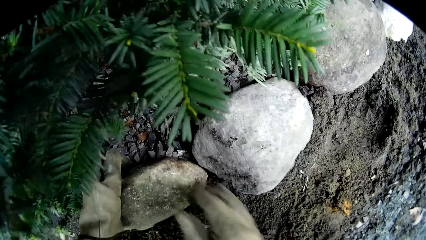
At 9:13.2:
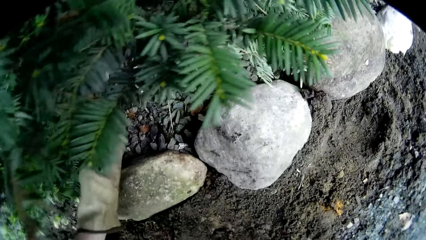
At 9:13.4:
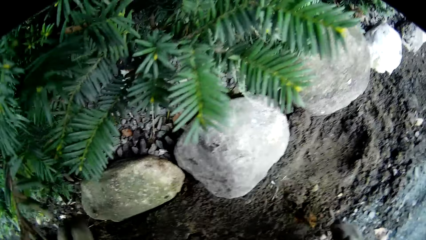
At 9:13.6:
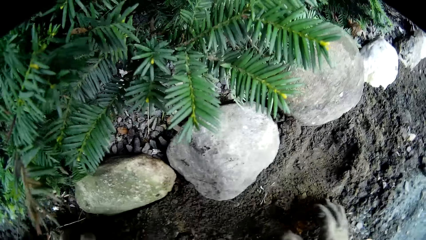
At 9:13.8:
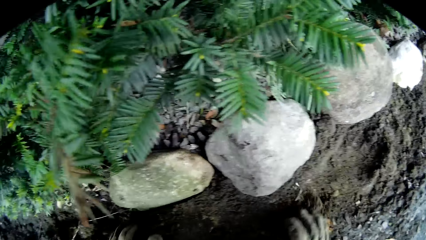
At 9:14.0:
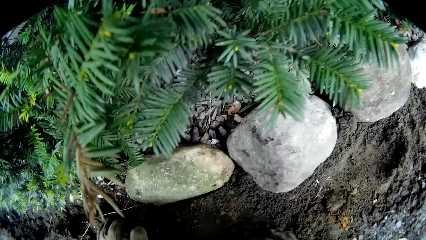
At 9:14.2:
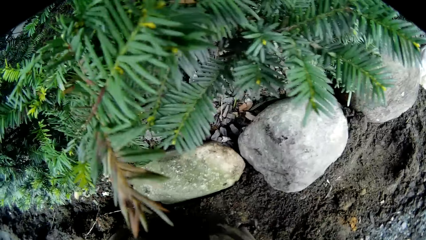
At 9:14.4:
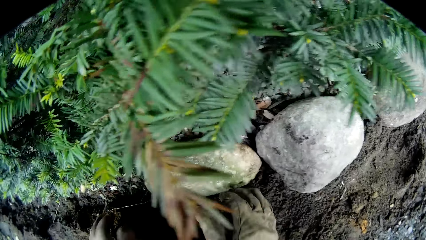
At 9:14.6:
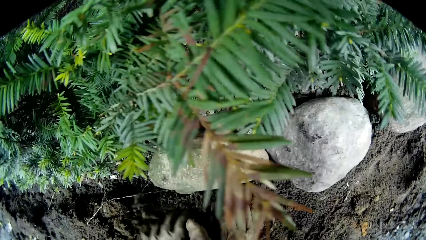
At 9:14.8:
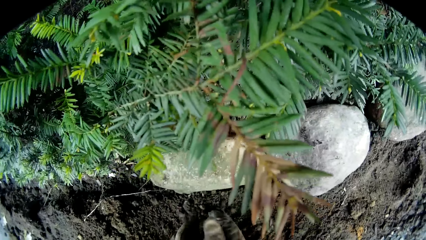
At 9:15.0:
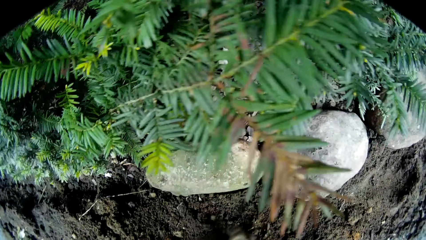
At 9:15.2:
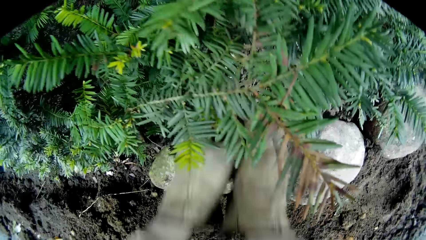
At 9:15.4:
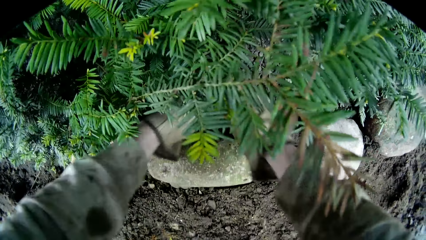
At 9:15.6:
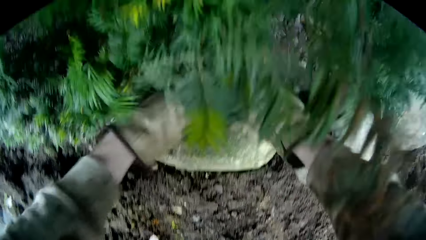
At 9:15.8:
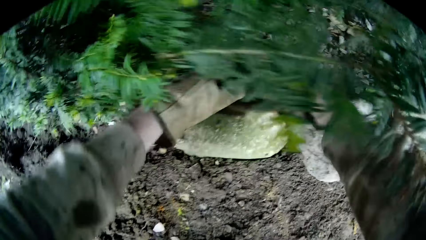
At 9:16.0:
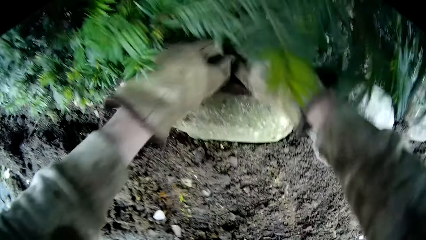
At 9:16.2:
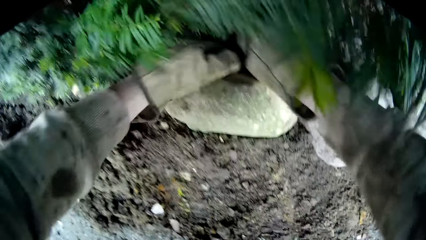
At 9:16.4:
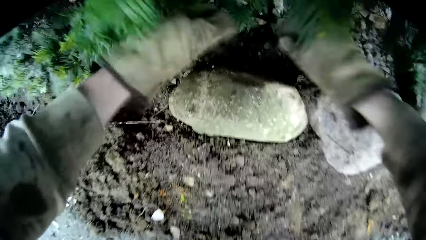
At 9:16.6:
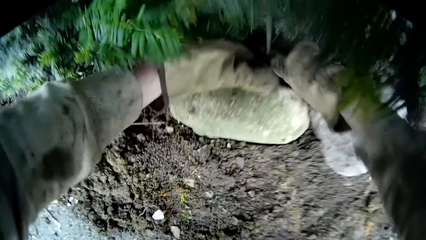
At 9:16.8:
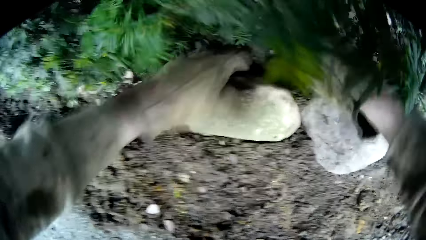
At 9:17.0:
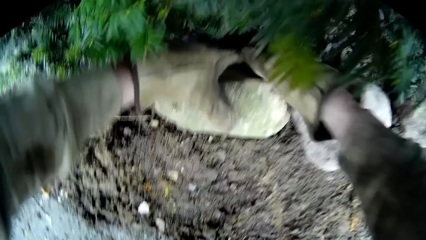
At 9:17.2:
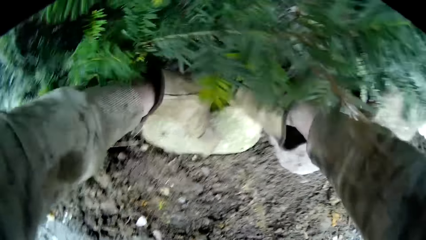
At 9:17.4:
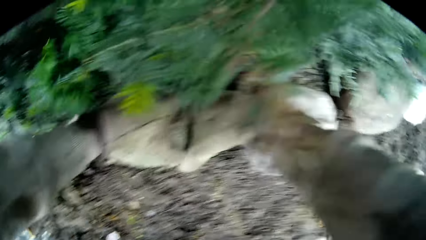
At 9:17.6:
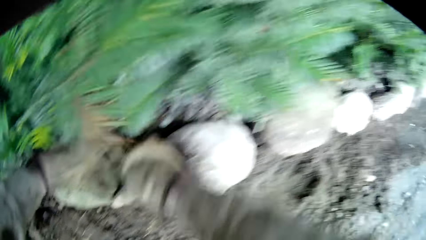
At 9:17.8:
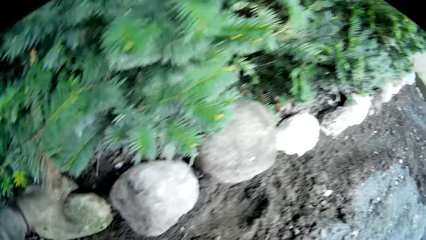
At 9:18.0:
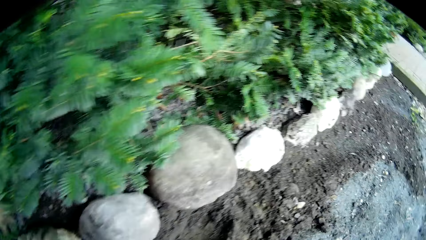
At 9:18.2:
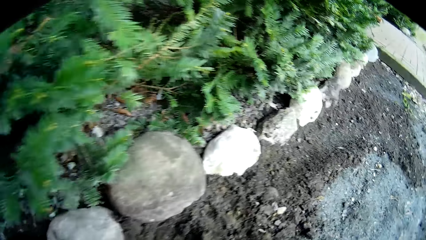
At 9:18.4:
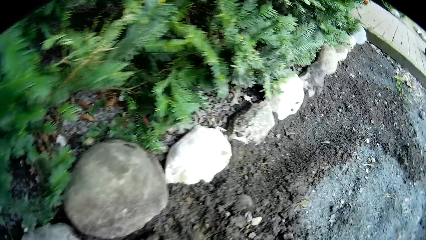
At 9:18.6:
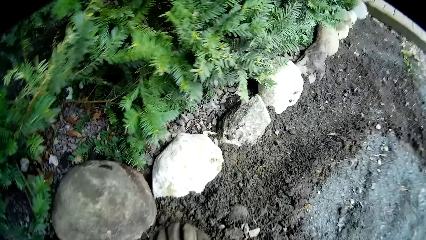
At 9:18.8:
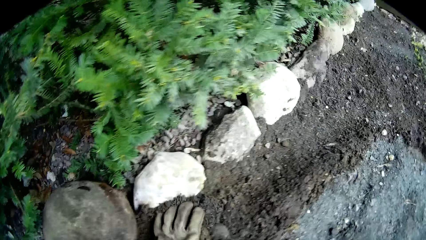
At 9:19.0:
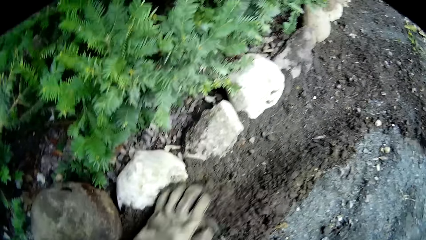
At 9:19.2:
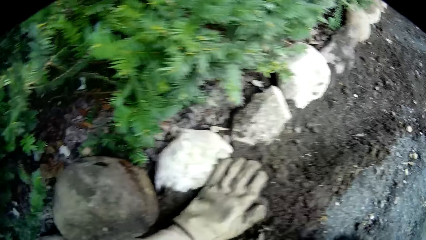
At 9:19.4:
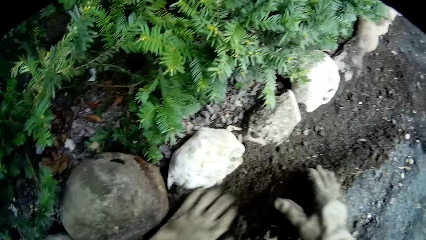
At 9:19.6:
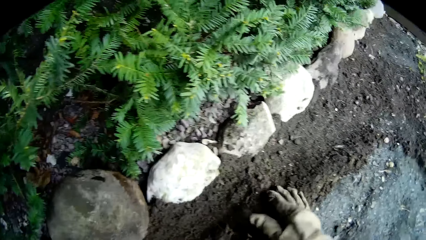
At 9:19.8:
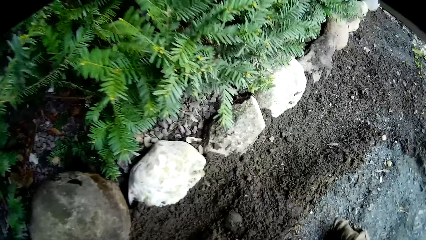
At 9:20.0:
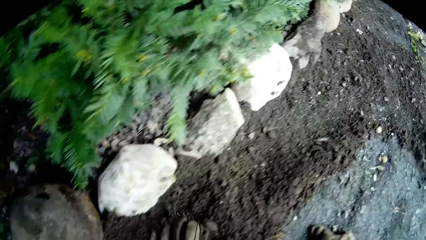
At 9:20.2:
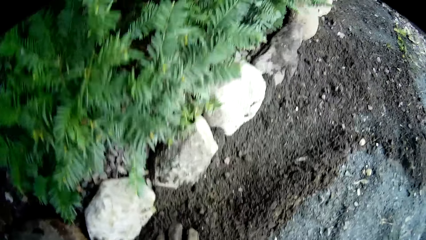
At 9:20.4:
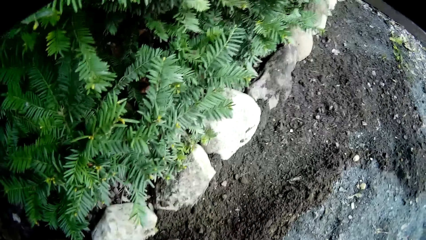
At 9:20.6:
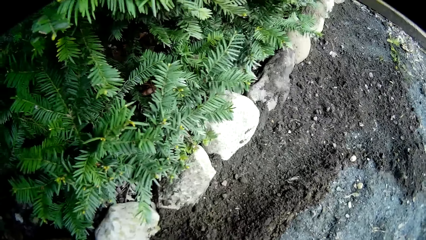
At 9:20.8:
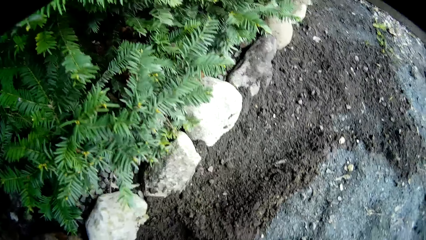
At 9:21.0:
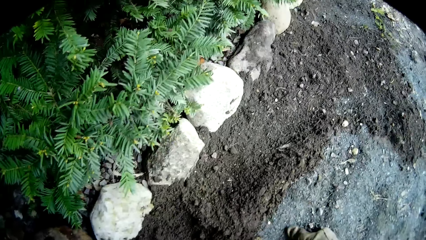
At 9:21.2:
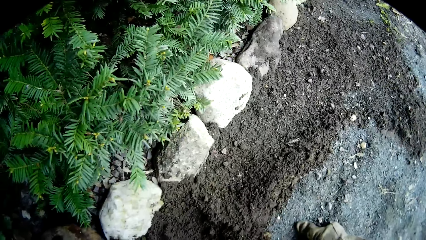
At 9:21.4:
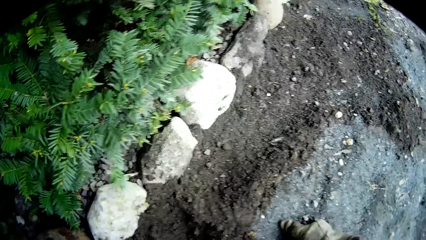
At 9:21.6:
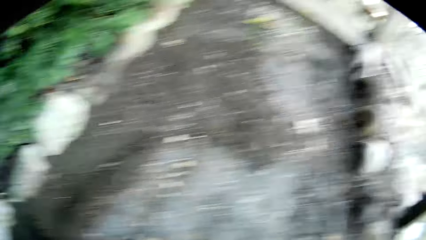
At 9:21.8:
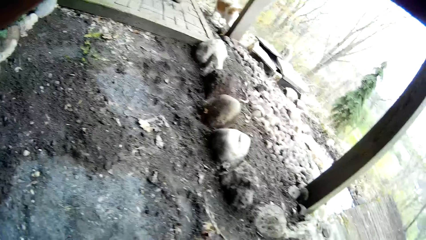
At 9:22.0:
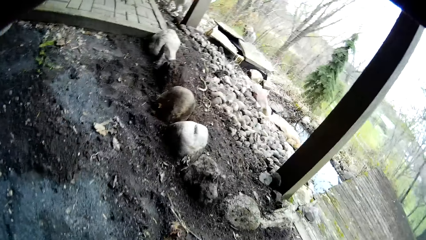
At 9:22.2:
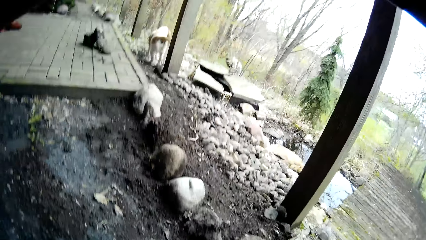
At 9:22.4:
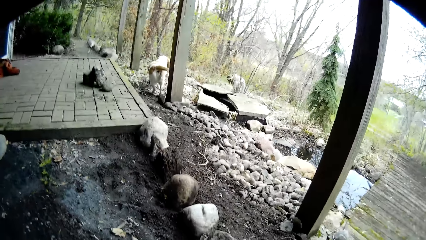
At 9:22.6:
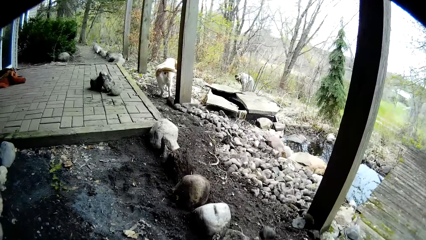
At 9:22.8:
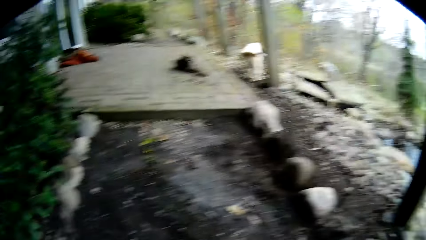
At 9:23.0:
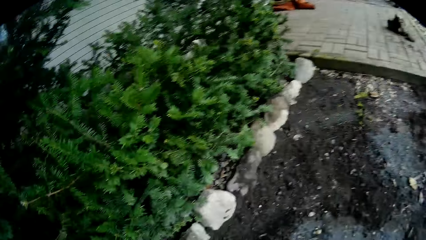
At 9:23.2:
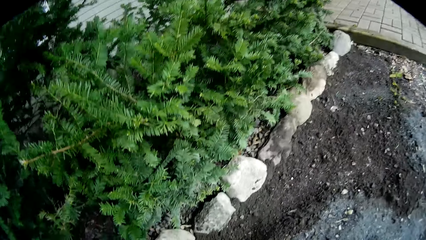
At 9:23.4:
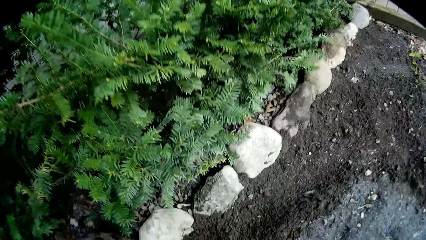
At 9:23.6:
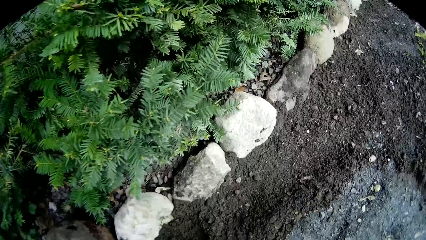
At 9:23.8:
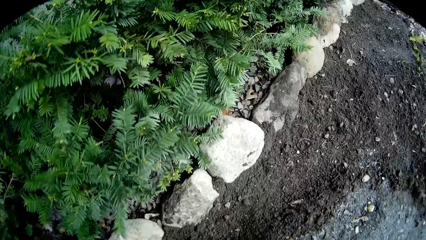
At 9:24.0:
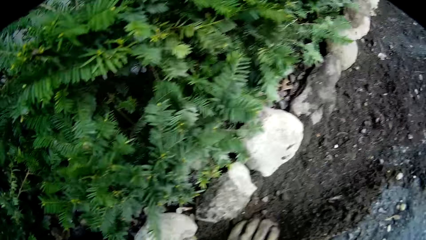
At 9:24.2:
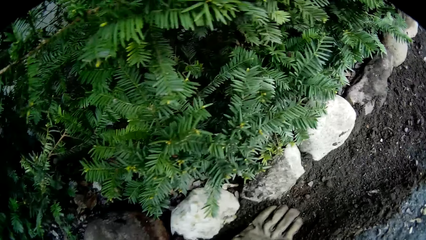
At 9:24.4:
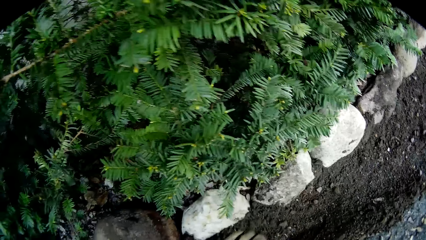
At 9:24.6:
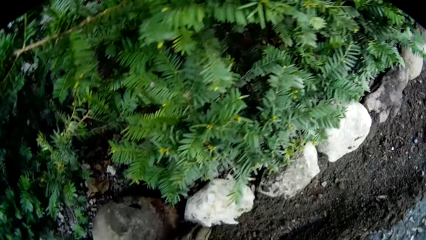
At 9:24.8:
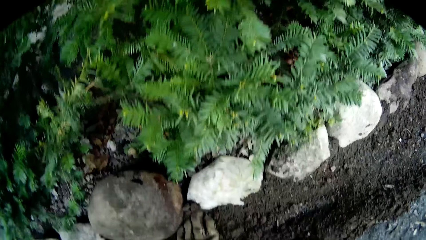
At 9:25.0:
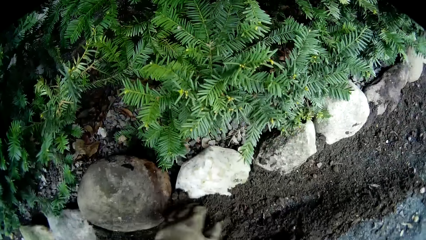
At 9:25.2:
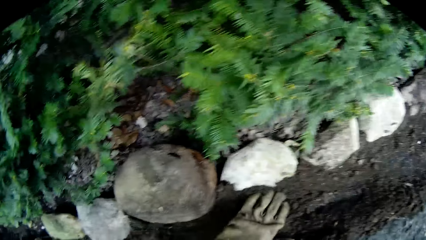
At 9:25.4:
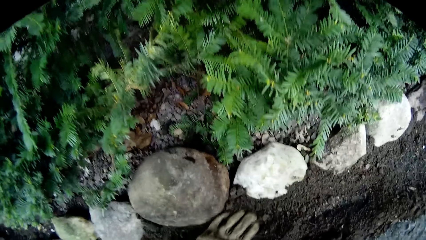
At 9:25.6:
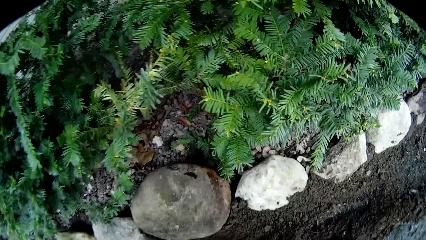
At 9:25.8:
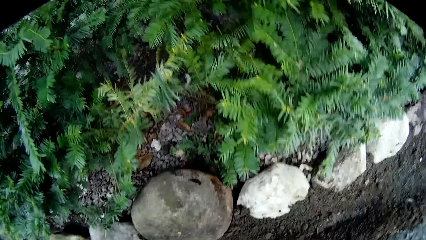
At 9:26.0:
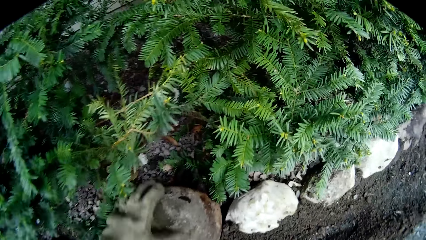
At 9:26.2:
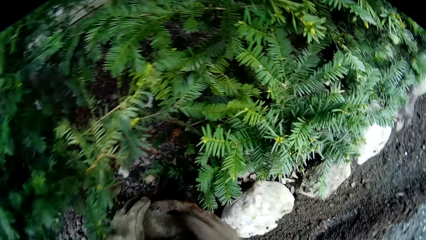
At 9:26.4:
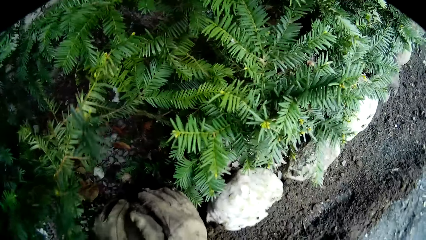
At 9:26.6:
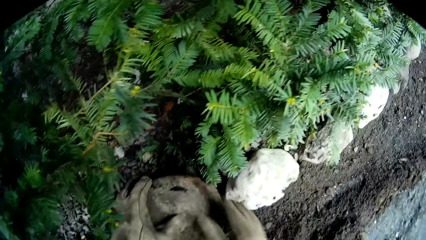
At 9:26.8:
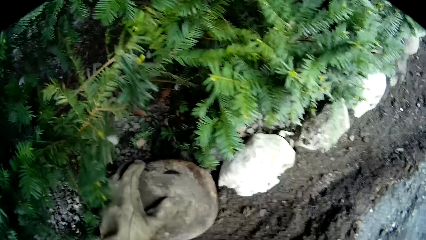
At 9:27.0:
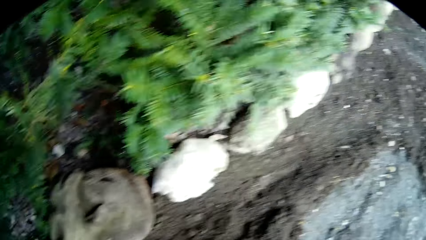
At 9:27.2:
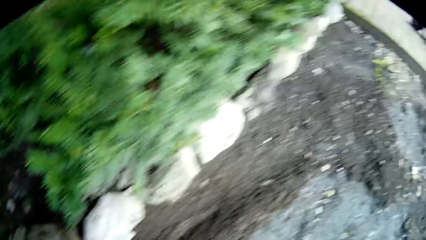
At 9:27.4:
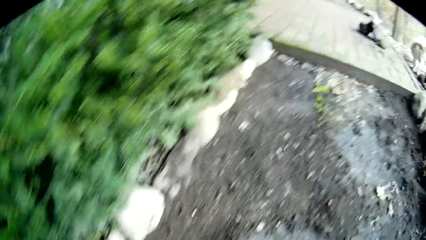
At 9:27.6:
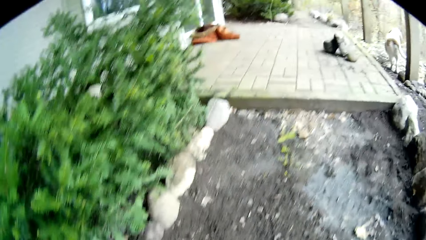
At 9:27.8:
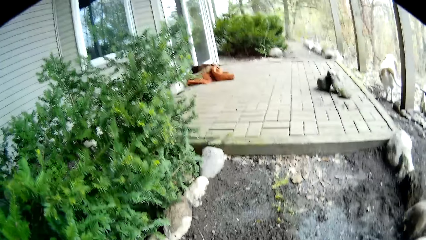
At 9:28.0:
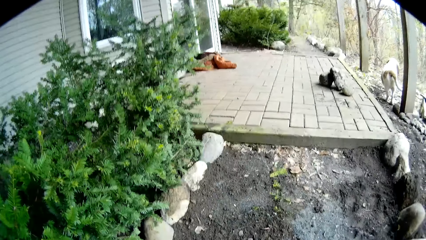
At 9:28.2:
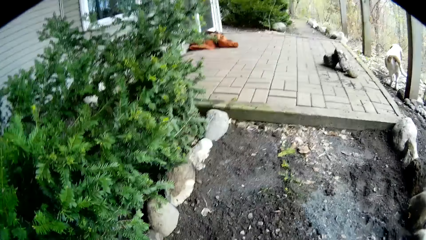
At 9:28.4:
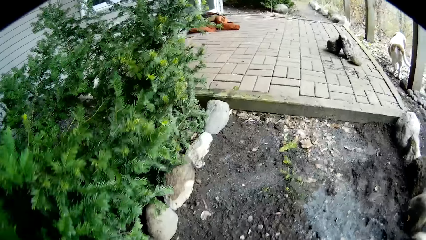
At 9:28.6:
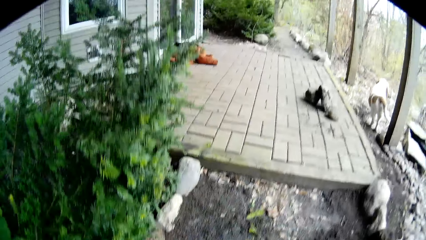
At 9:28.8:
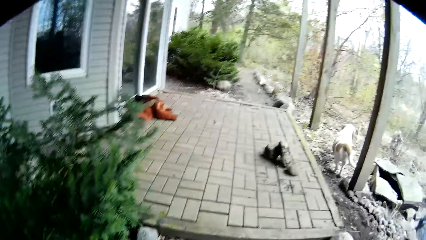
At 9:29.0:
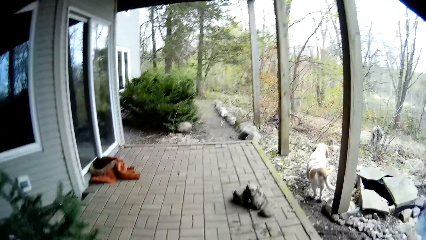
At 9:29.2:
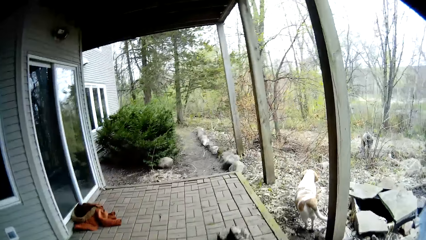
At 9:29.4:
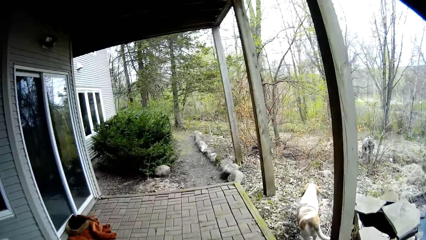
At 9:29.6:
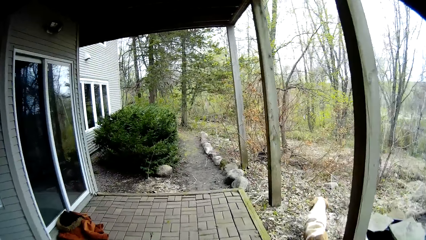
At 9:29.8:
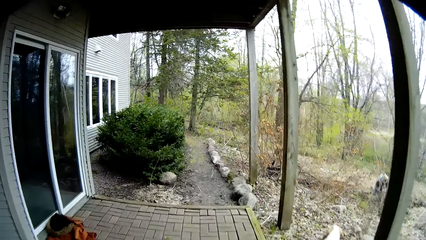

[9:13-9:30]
The camera wearer places his left hand on the rock on the ground. He removes his right hand from the ground. He removes his left hand from the ground. He packs some soil on the ground with both hands. He throws the dirt on the ground with both hands. He pats the ground with both hands. He rubs the ground with his left hand. He does it again. He walks along the backyard.
